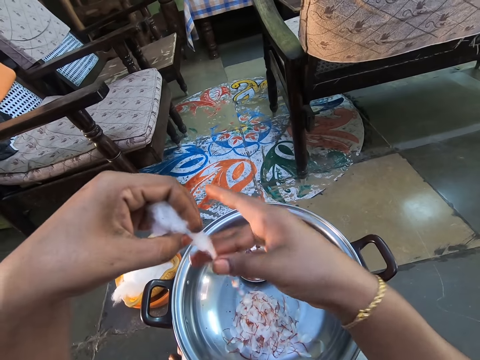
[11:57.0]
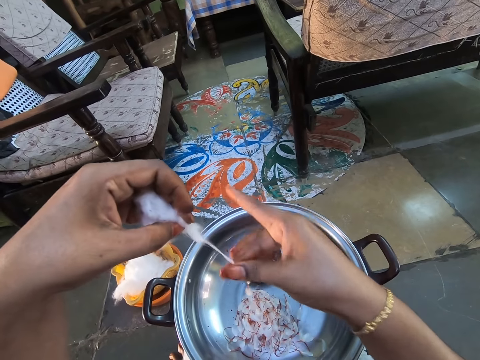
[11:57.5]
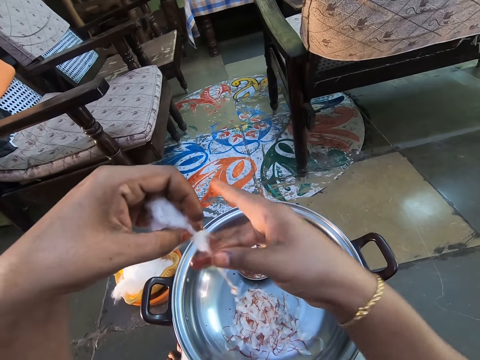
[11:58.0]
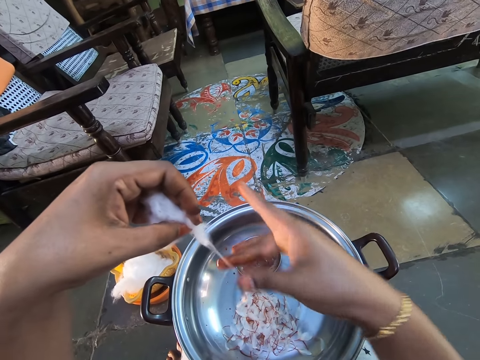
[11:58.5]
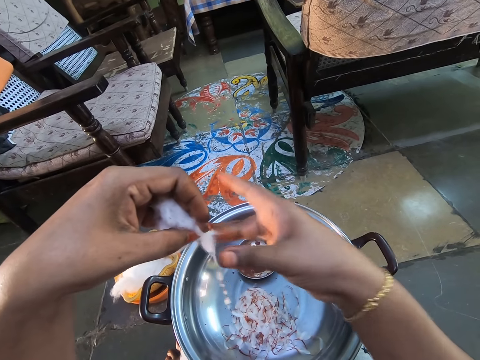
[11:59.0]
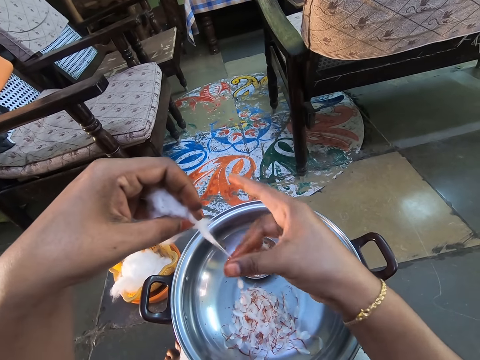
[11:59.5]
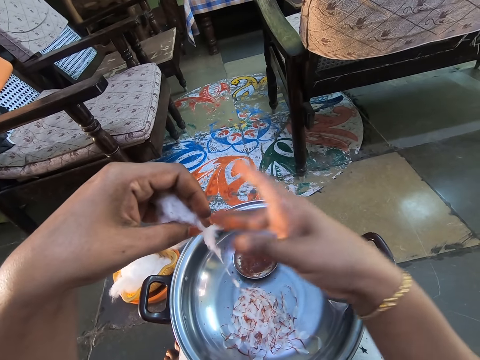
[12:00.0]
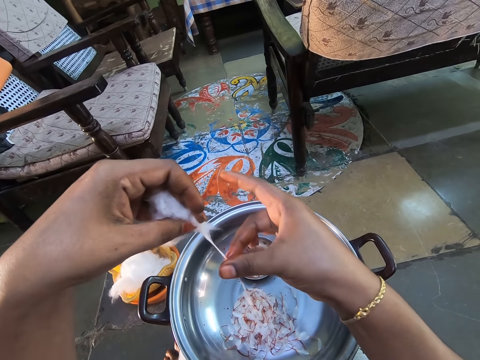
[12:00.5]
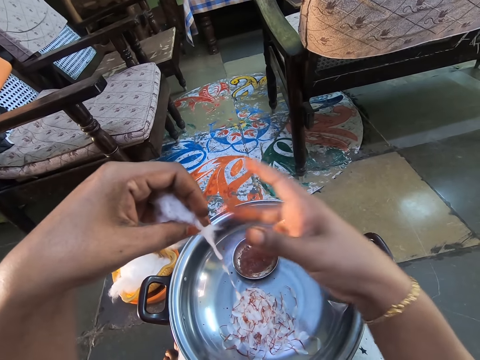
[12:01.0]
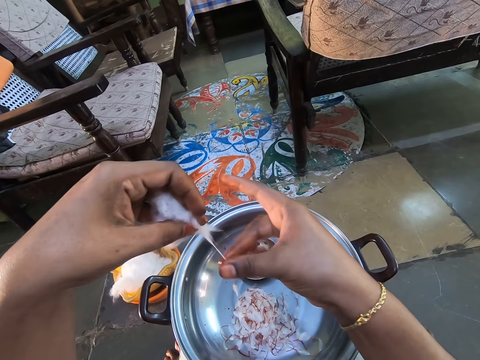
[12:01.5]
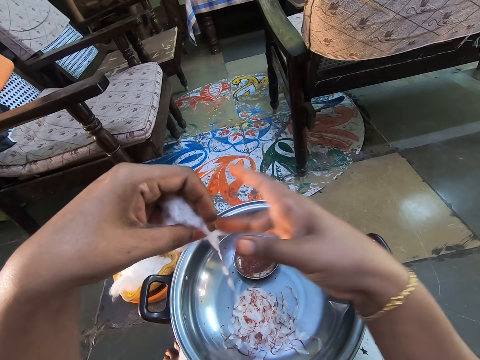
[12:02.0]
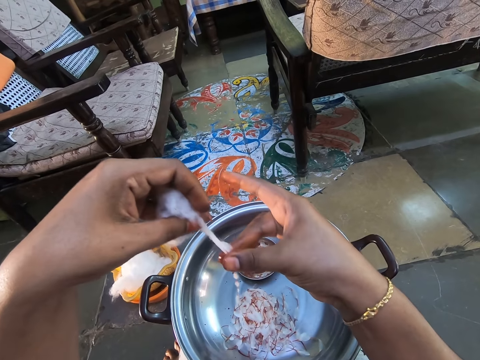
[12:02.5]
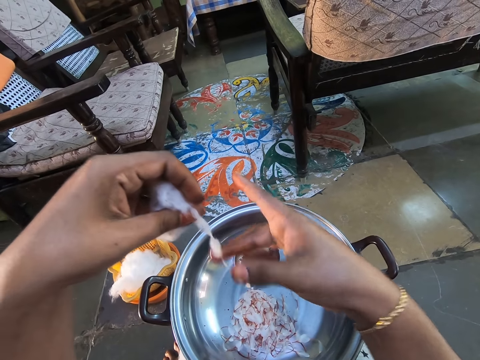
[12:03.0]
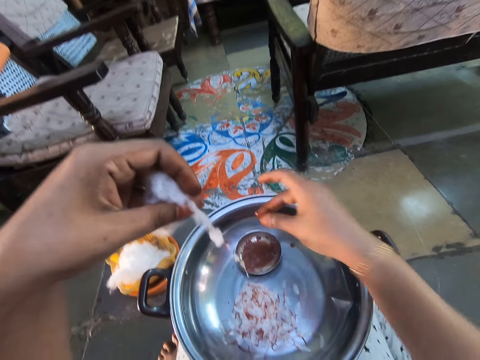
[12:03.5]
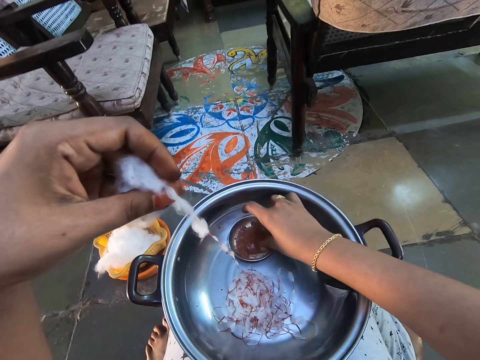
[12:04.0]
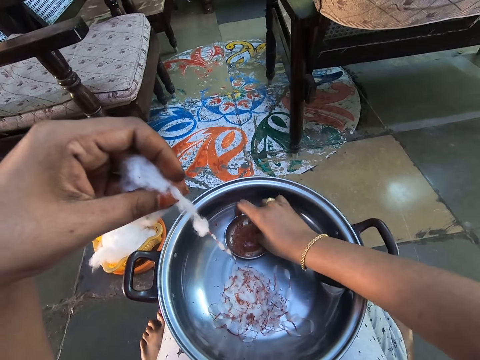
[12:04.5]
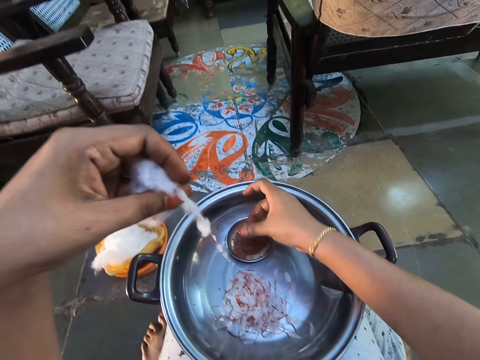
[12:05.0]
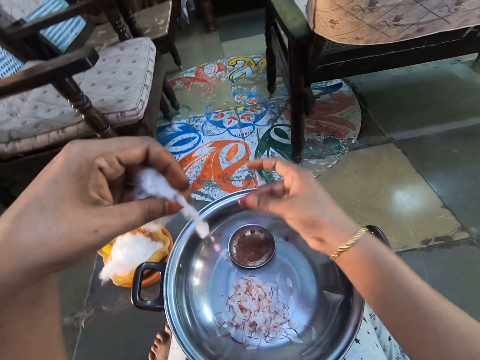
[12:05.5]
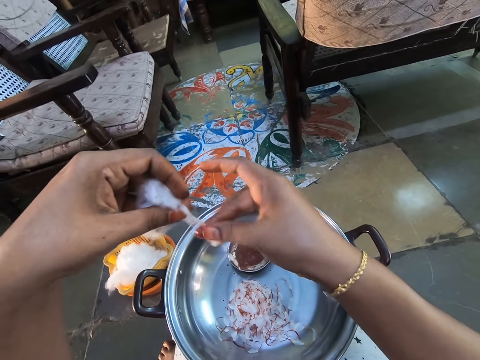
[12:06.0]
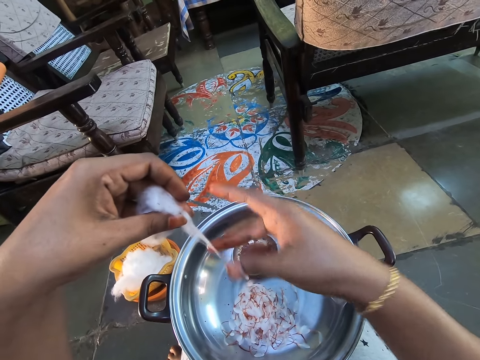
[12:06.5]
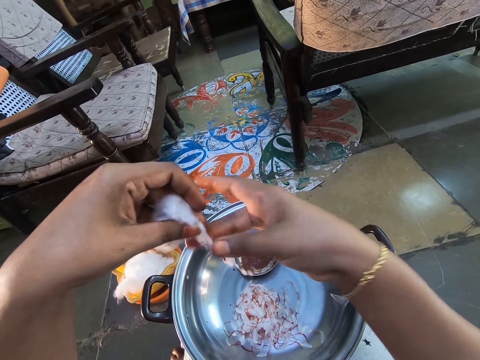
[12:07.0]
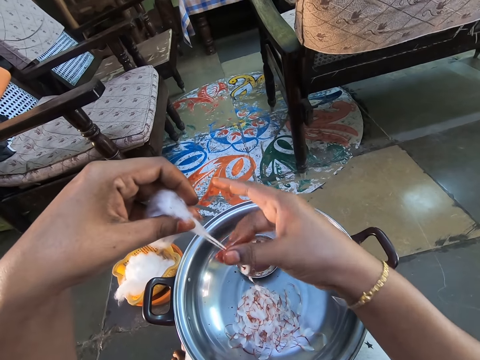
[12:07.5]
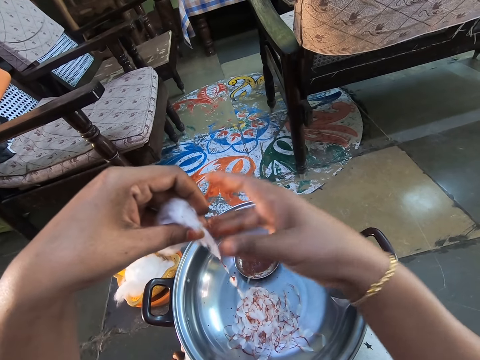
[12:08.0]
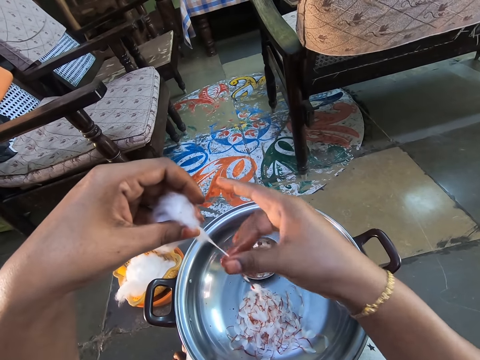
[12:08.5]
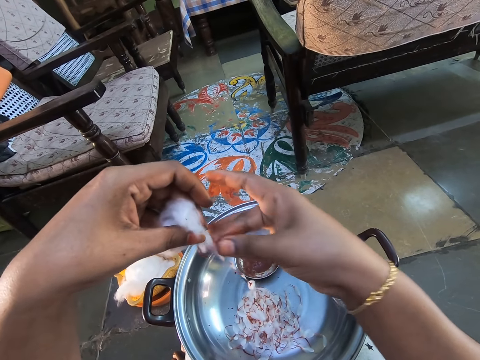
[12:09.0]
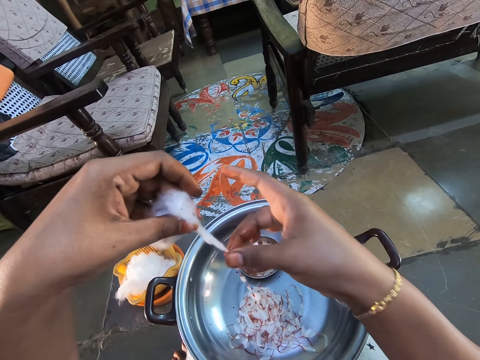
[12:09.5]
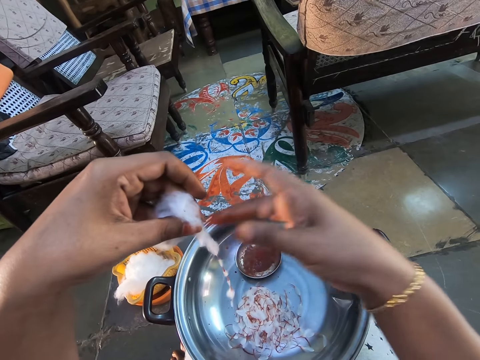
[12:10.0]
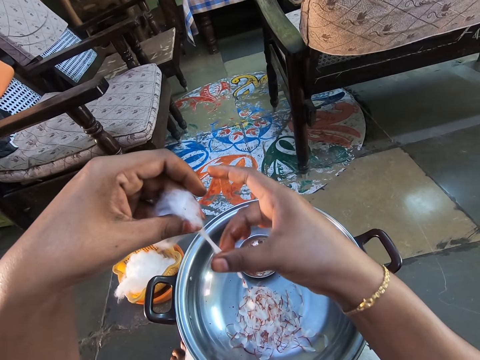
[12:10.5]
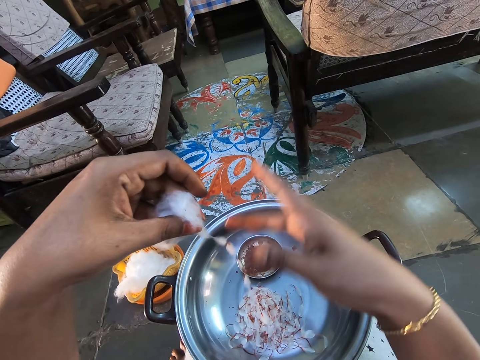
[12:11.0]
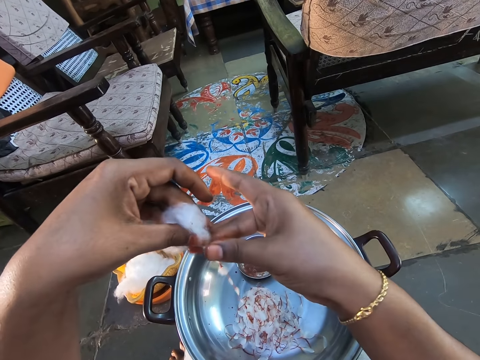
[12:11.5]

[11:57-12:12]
The camera wearer dips his finger in the bowl. He rubs his fingers in the bowl of oil. He rolls the cotton wool. He makes notes with the cotton candy in his hand.

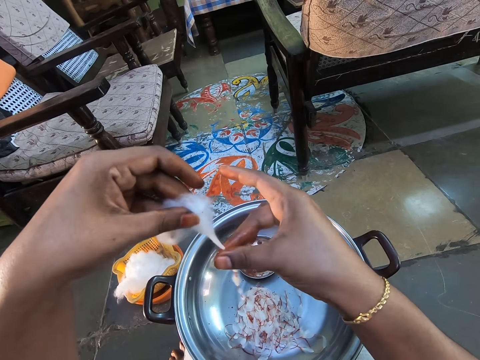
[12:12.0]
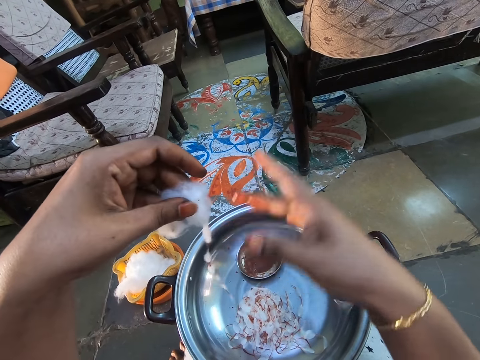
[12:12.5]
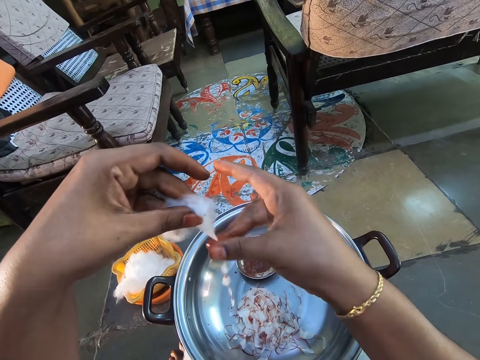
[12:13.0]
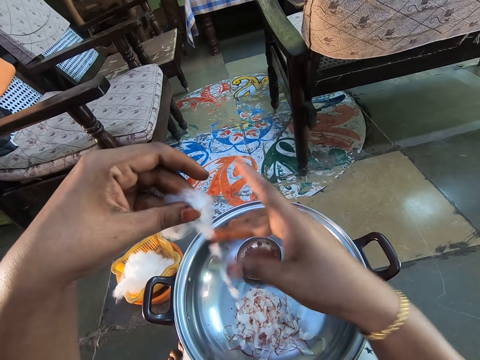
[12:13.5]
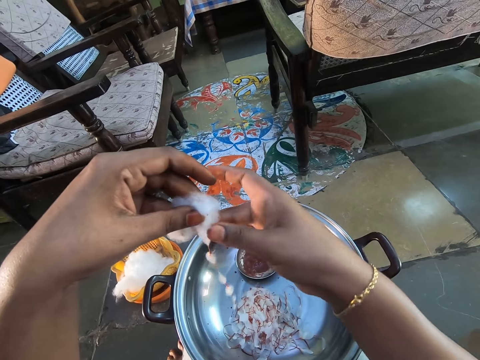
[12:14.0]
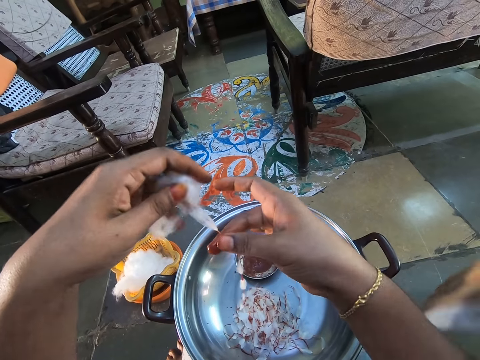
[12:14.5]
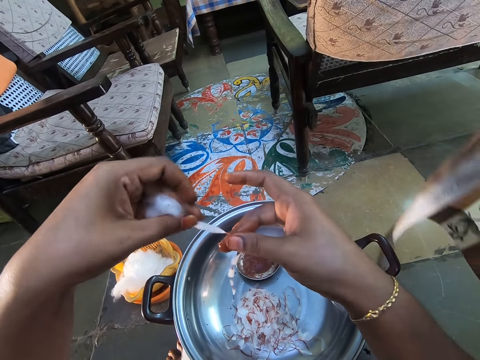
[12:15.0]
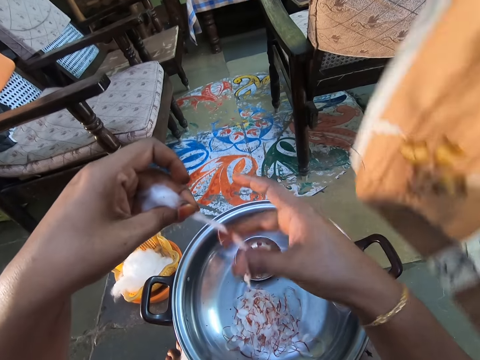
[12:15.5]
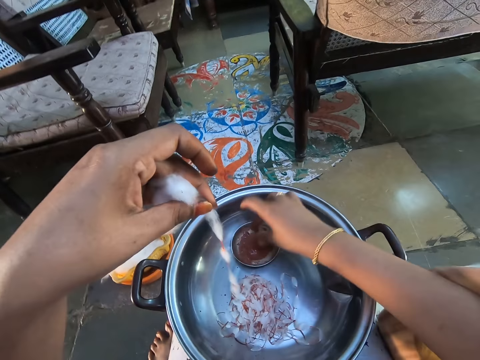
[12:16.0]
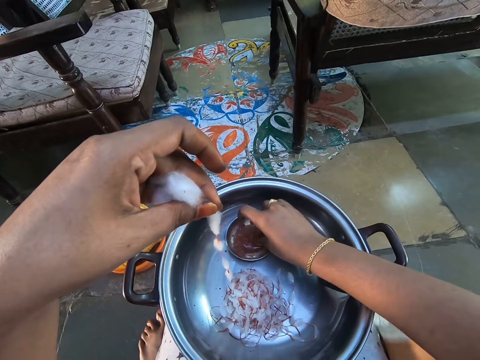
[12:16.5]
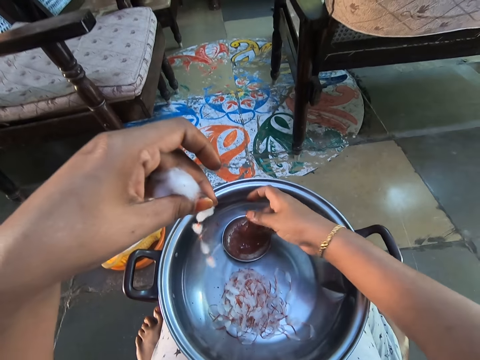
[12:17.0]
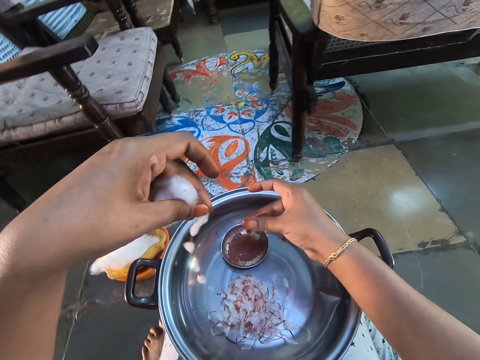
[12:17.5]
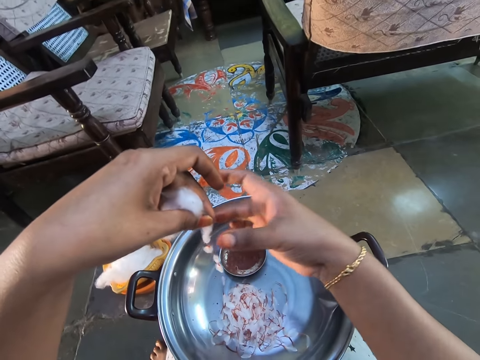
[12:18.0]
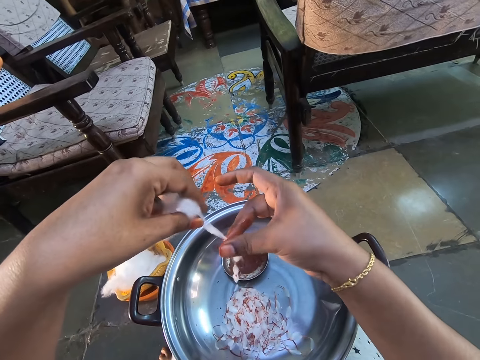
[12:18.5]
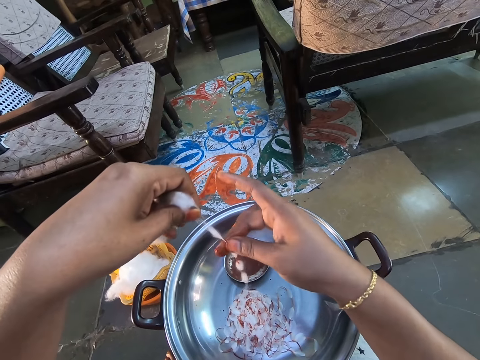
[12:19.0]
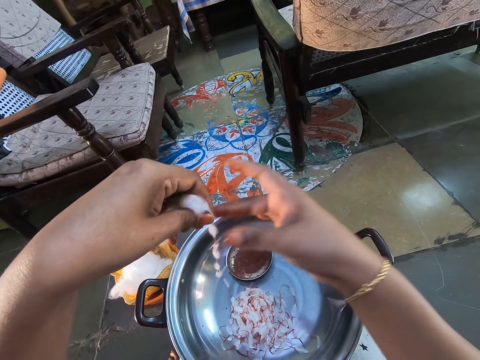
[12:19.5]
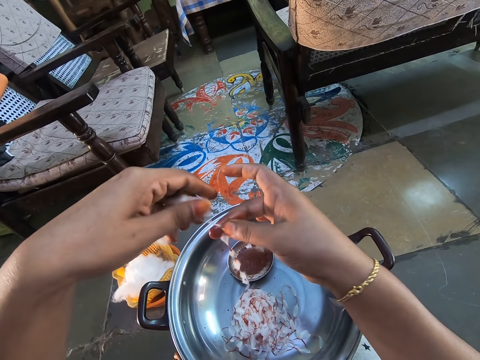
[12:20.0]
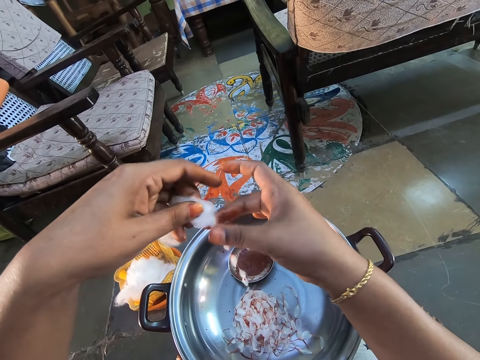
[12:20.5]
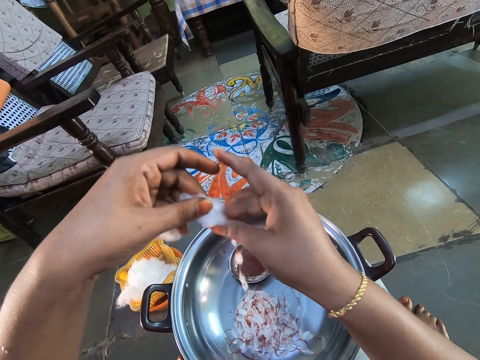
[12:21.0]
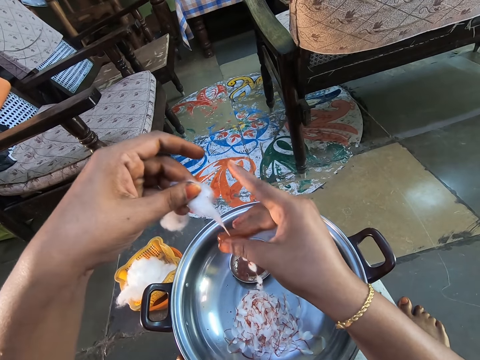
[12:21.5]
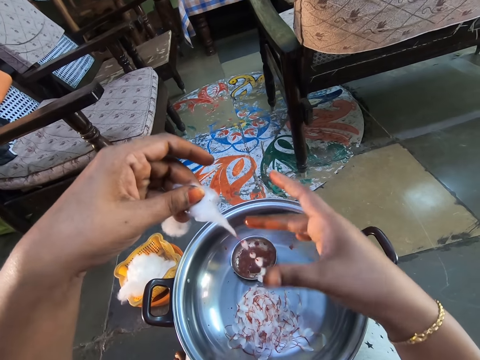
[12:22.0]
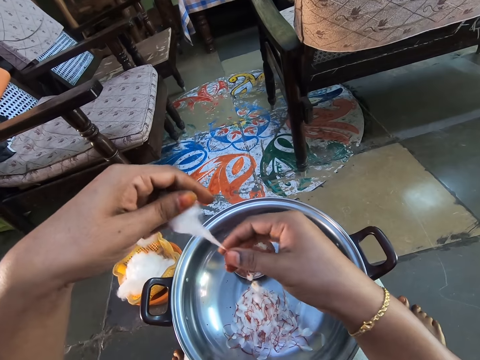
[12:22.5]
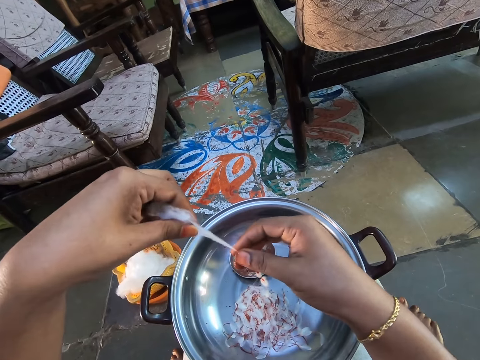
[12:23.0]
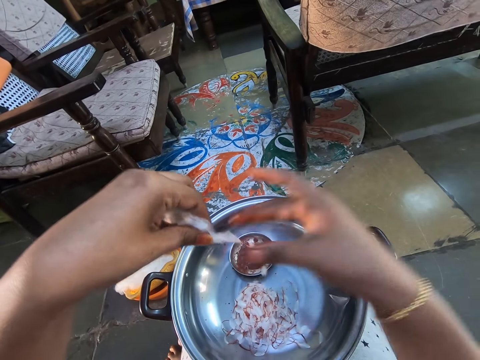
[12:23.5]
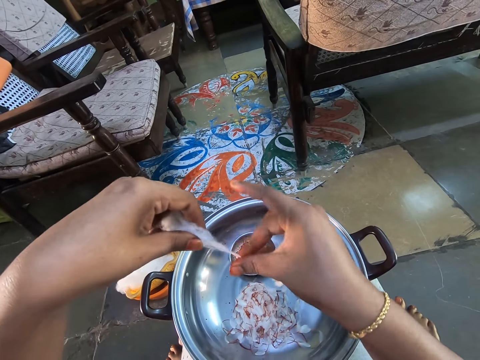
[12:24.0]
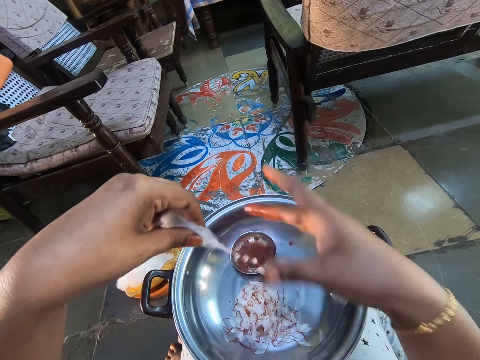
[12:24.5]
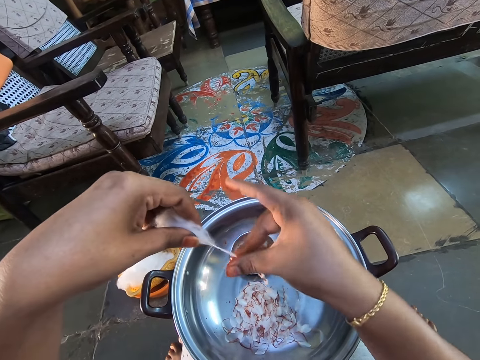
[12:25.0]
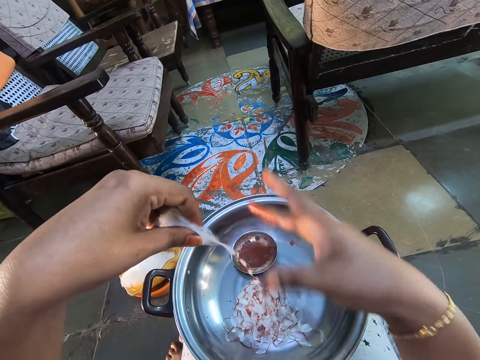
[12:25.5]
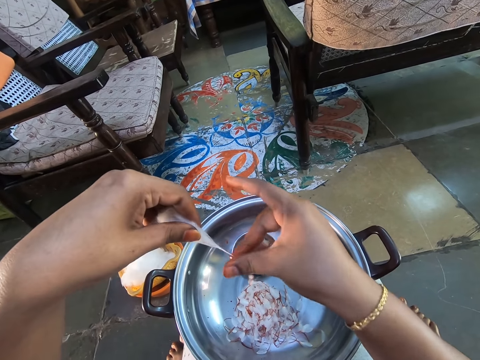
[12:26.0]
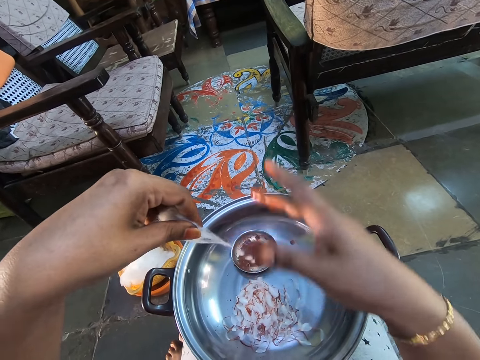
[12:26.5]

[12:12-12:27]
The camera wearer dips his finger in the bowl. He rubs his fingers in the bowl of oil. He rolls the cotton wool. He makes notes with the cotton candy in his hand. He pulls the cotton wool. He rolls the cotton wool.
